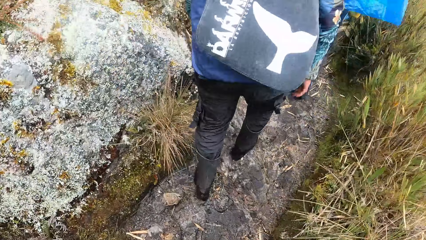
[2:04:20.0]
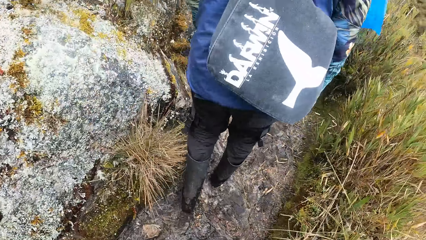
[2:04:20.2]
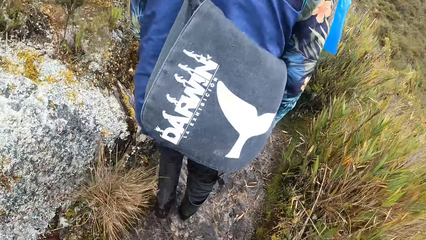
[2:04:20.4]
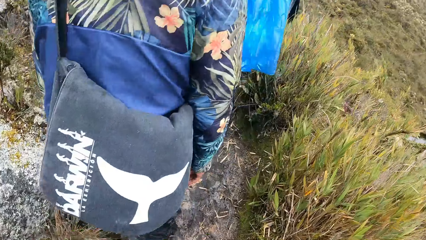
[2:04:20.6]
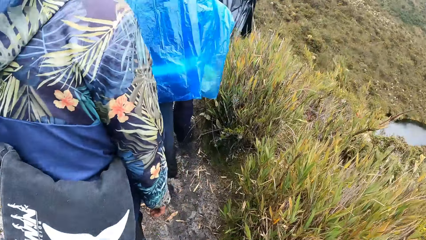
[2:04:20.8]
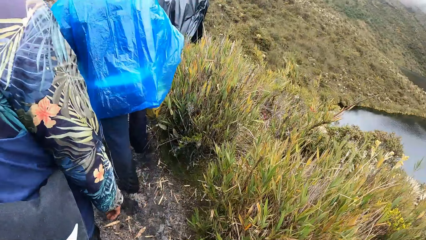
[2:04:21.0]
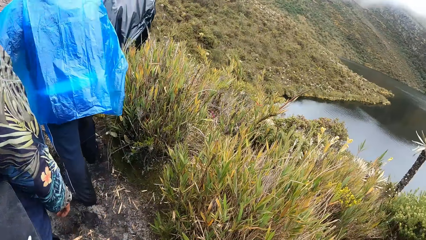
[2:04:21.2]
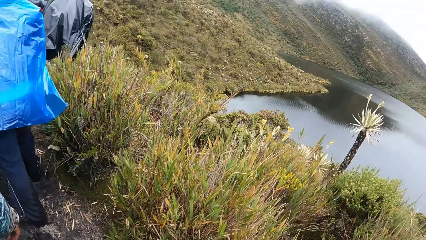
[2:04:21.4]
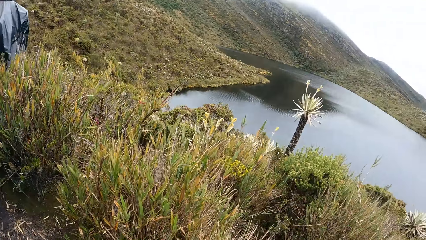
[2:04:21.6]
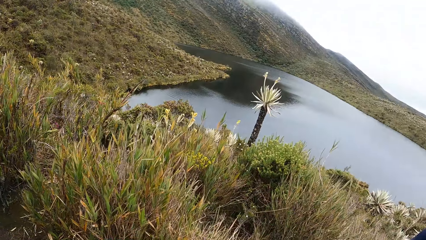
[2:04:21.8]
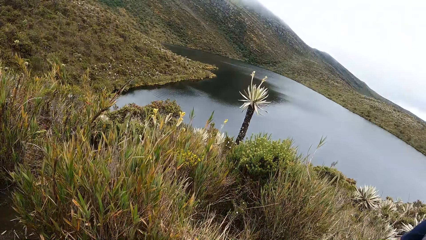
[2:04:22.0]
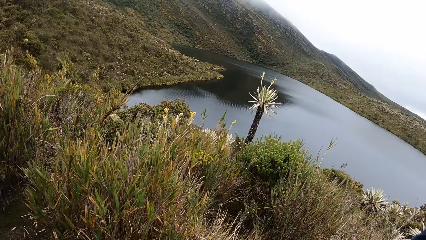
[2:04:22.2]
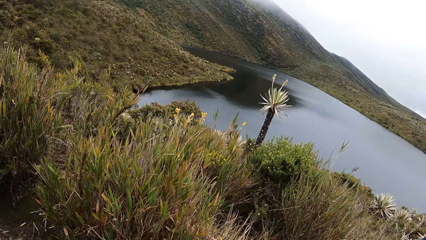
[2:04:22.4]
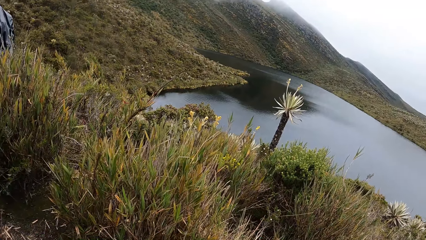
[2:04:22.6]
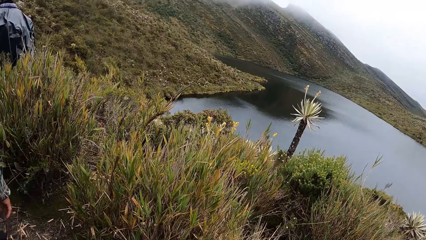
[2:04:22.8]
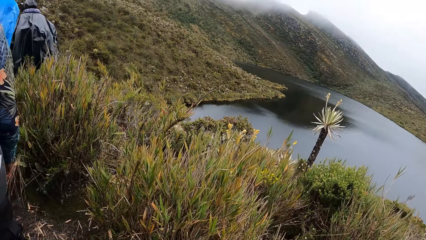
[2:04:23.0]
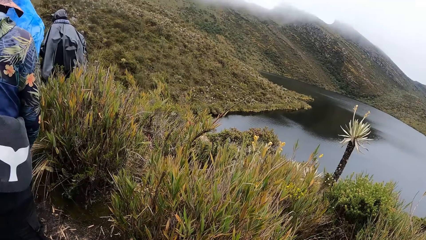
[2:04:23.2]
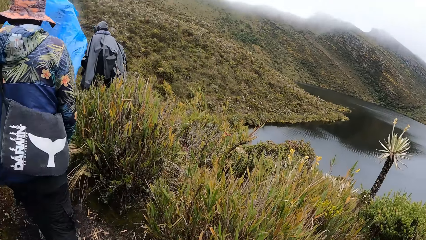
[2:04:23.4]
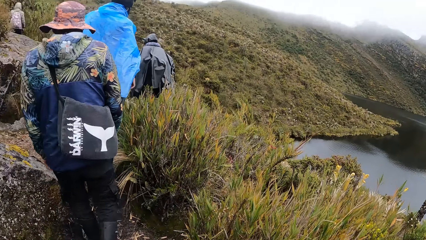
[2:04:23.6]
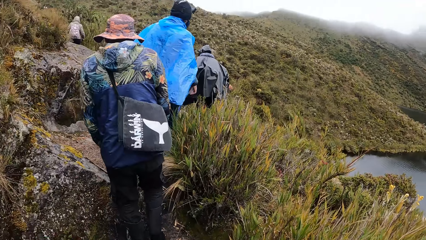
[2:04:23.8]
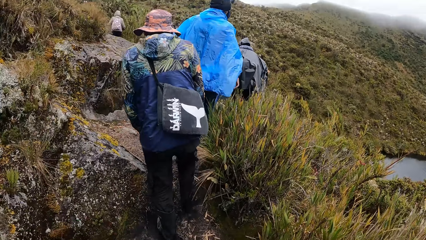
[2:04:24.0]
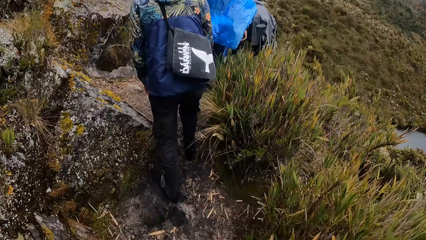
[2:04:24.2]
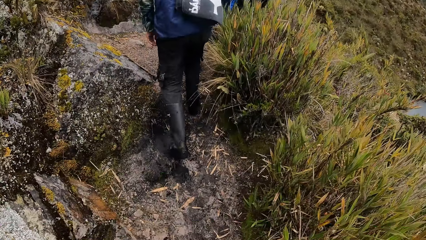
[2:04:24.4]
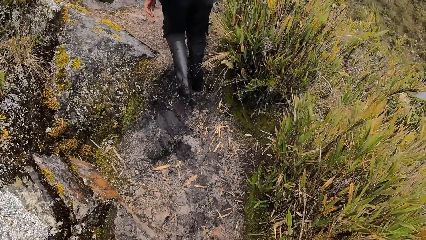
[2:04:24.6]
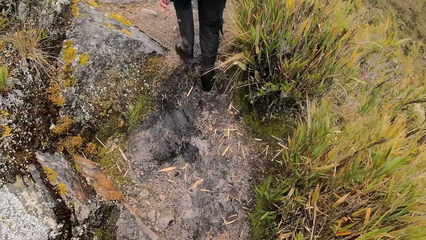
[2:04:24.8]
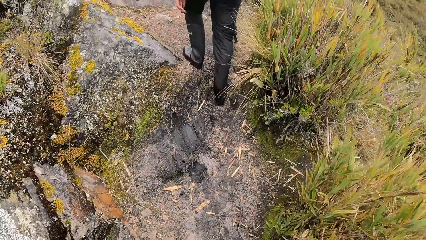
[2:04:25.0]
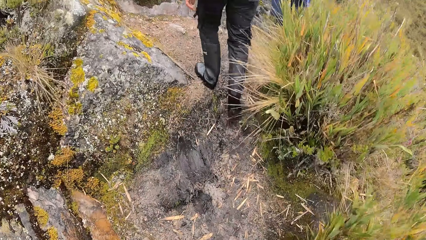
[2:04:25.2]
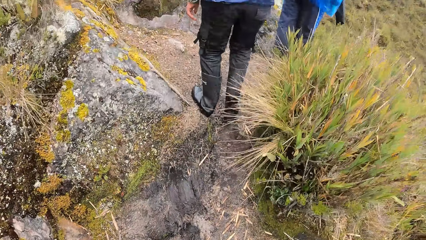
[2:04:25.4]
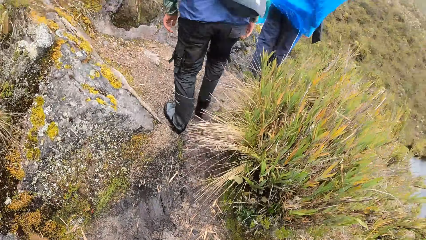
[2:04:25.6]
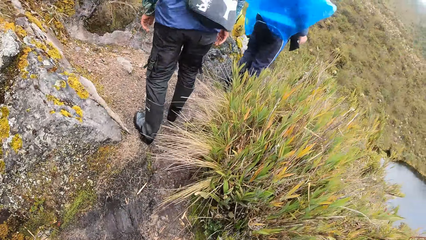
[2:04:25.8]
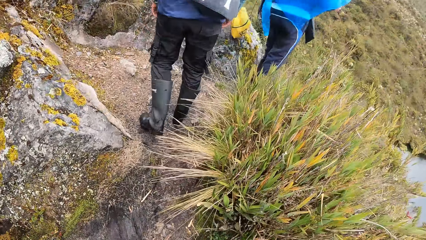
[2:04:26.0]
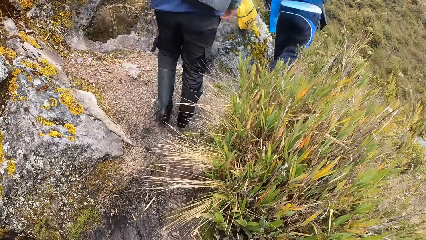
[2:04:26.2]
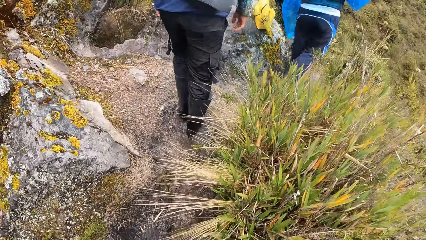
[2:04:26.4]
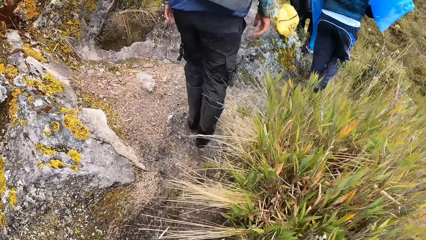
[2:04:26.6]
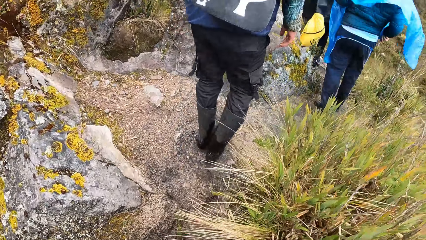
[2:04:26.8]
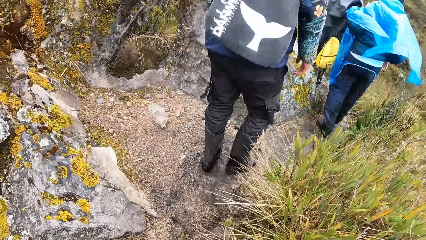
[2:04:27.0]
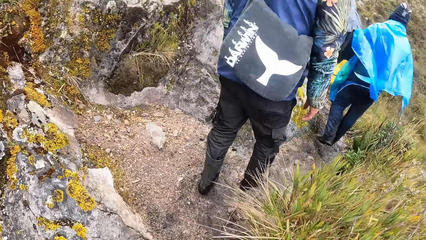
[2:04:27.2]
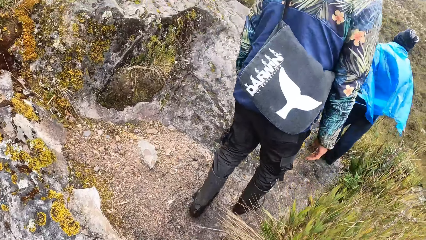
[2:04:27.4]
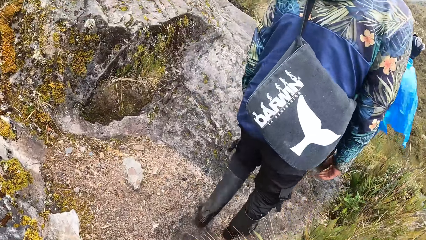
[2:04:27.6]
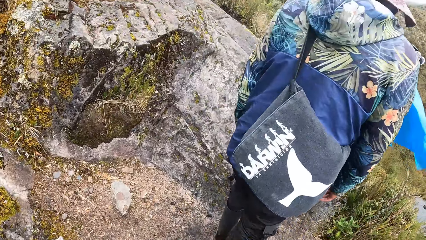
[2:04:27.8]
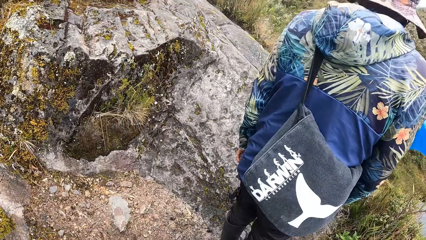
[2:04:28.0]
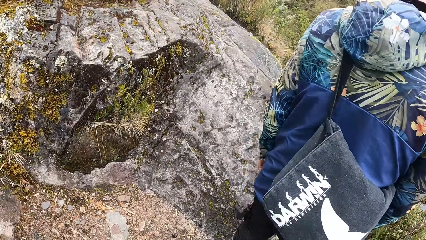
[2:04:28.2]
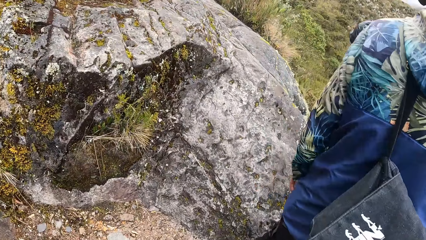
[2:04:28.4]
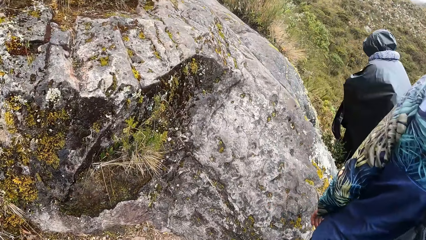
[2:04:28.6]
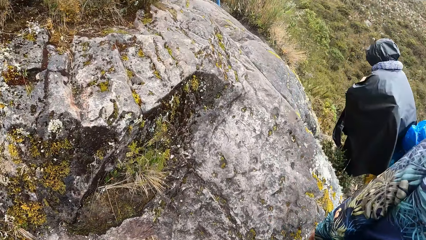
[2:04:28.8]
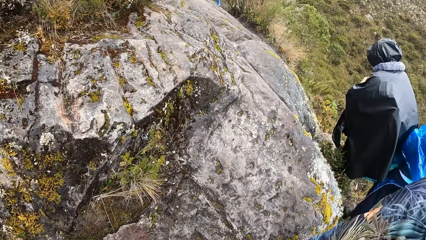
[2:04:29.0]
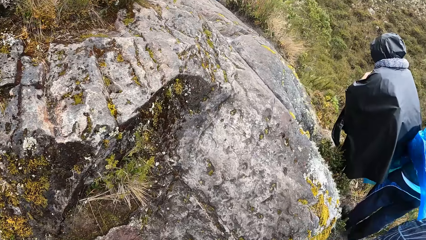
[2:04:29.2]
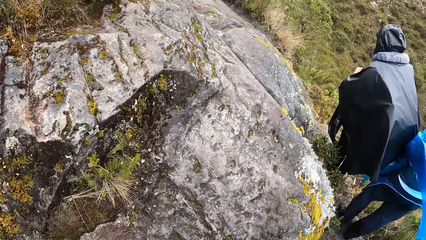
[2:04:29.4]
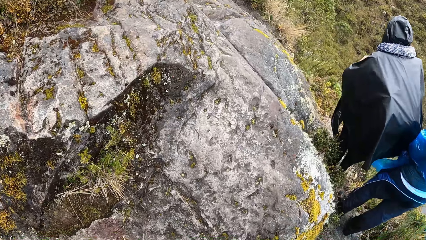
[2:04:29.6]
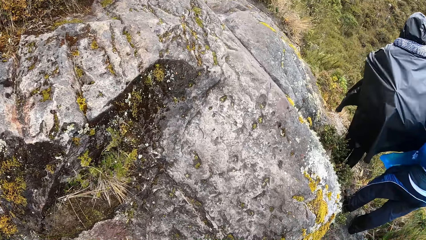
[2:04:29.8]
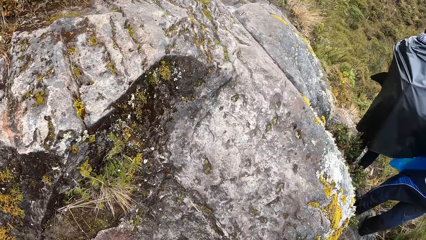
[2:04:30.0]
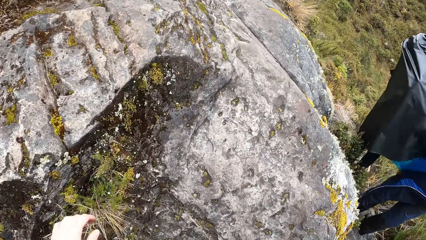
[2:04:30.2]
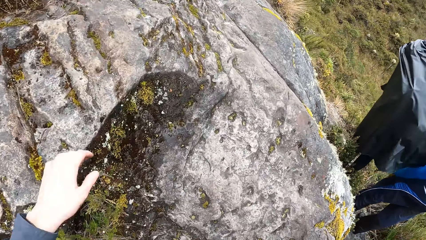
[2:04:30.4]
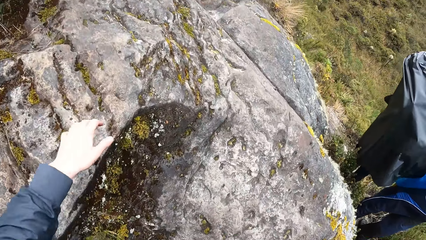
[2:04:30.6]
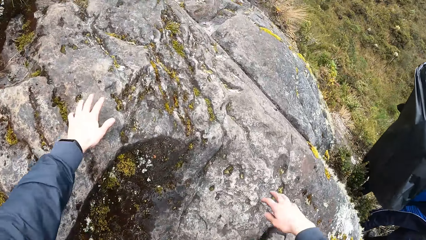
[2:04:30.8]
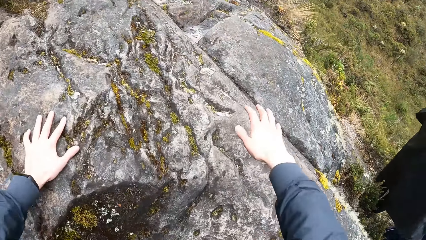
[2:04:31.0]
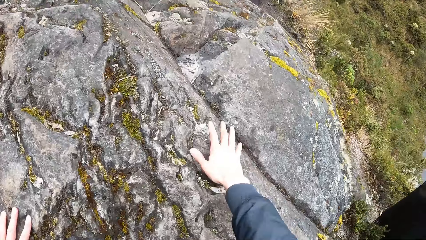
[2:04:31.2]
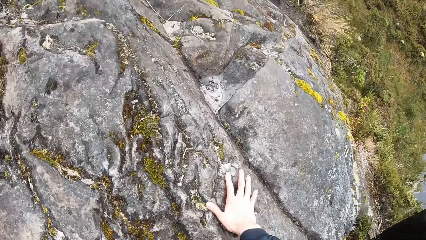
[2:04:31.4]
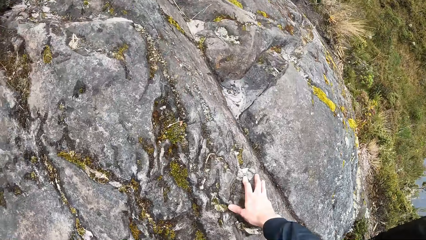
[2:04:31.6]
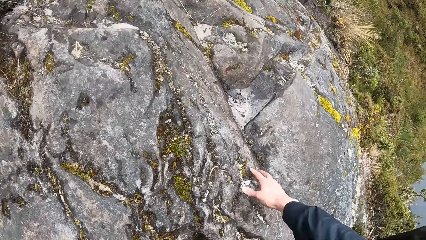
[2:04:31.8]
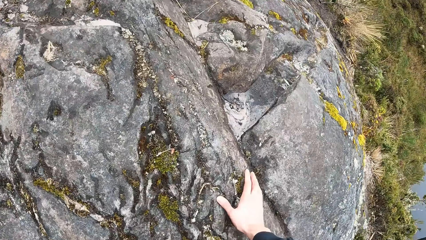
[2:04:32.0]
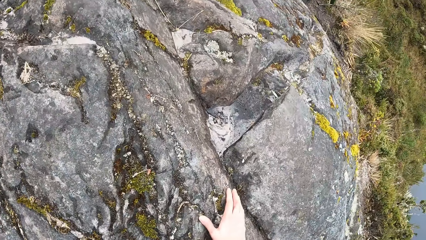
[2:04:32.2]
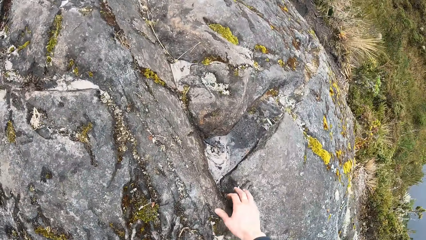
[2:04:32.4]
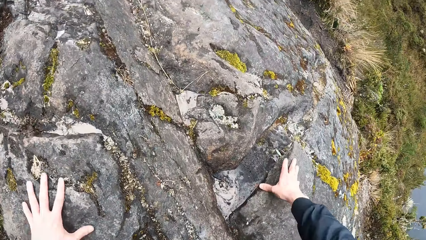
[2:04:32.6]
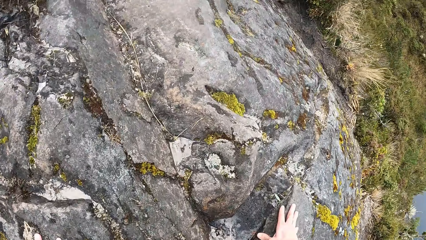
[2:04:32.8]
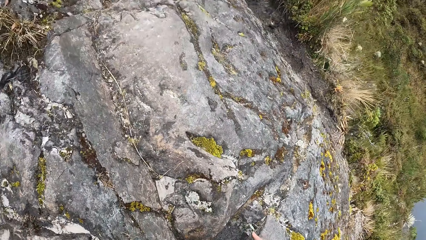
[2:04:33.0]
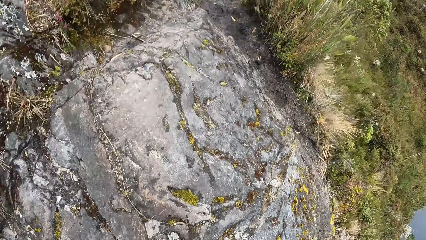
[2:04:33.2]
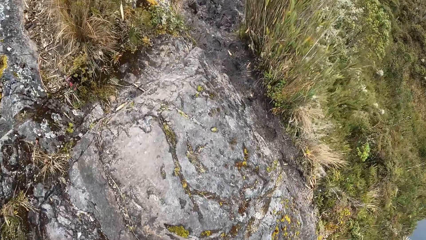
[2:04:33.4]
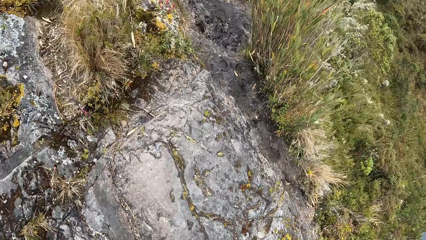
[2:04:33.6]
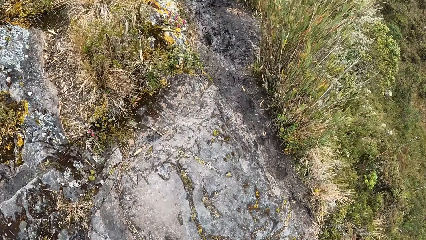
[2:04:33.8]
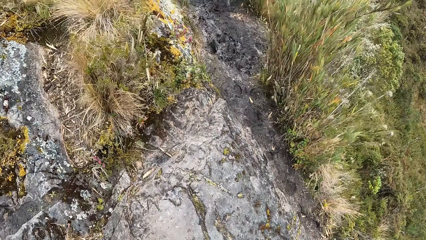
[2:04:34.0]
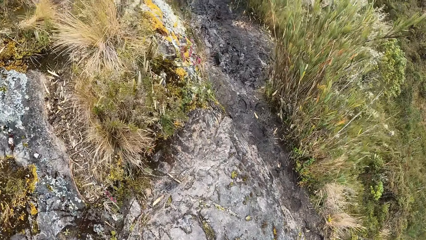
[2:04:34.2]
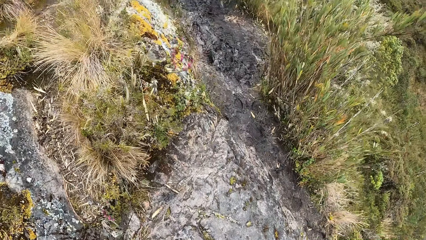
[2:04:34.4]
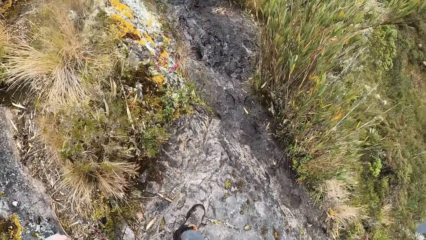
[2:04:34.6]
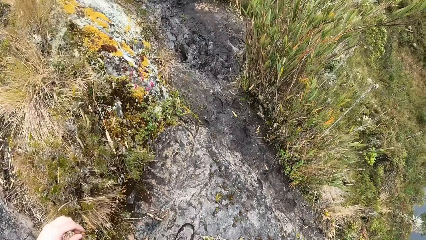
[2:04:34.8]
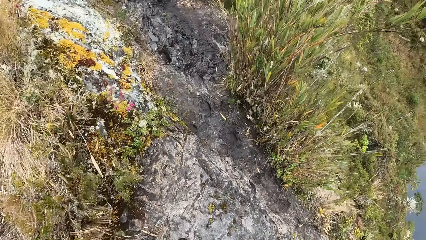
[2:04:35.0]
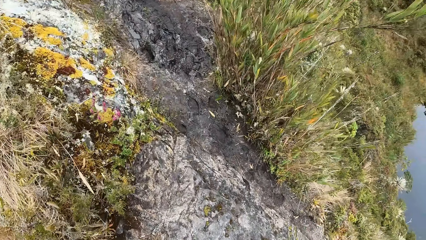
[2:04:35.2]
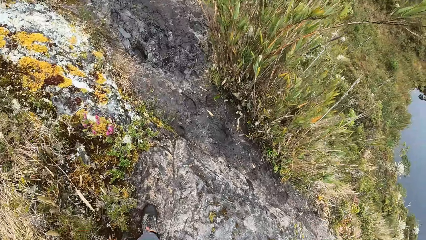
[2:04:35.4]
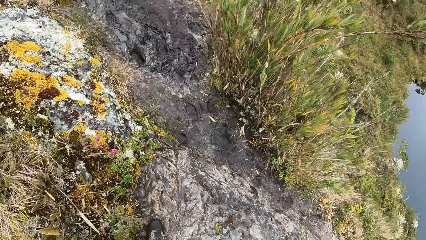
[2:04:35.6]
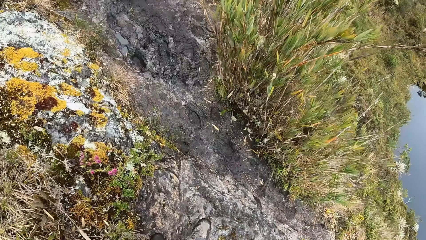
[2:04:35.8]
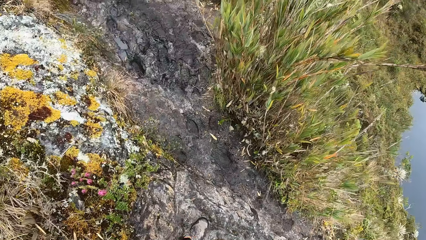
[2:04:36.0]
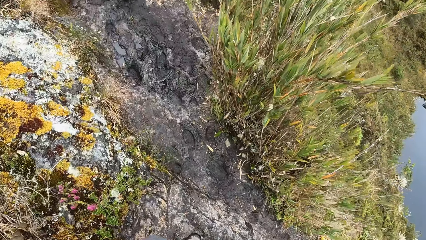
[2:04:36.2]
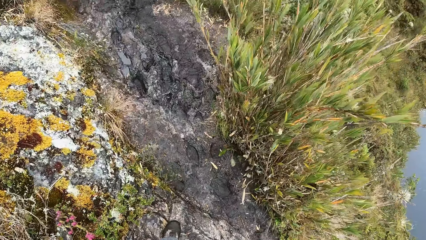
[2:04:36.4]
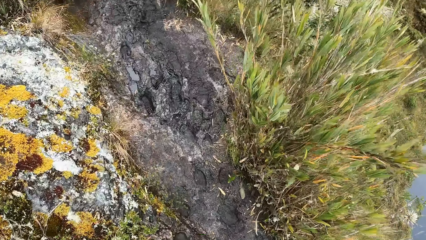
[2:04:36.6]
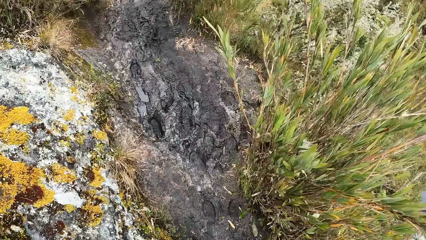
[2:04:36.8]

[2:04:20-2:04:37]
The camera wearer stops. They walk. They put both hands on a rock. They hold the rock with both hands. They walk.
